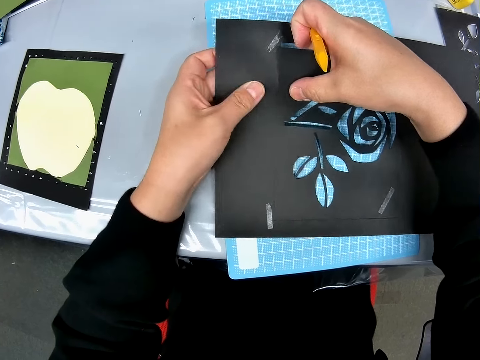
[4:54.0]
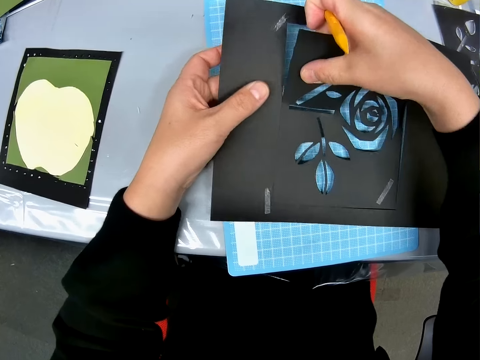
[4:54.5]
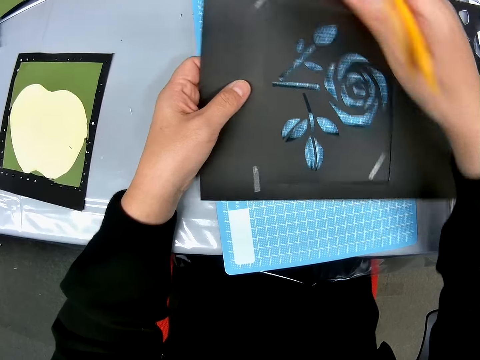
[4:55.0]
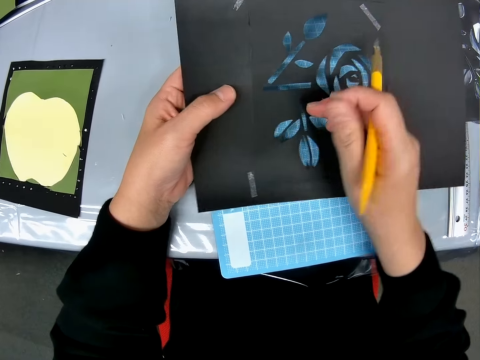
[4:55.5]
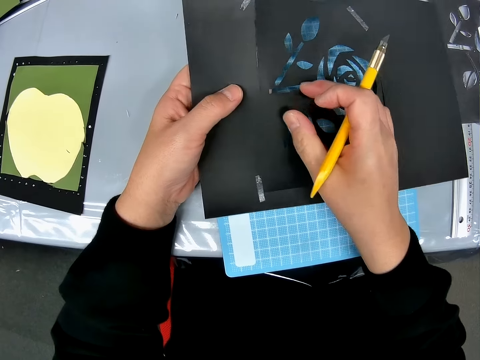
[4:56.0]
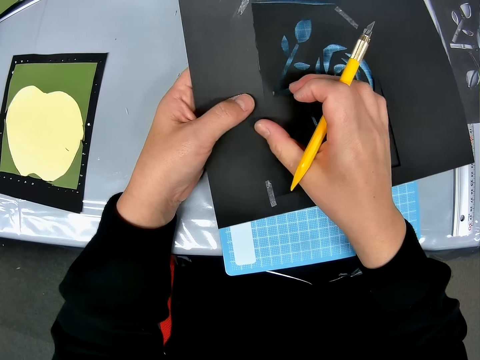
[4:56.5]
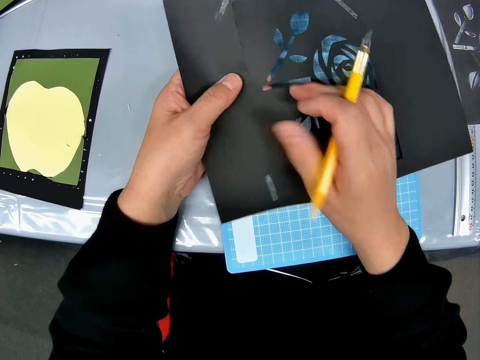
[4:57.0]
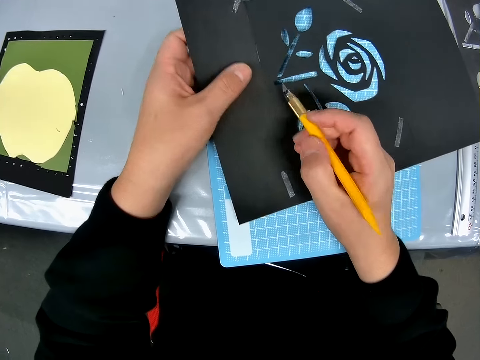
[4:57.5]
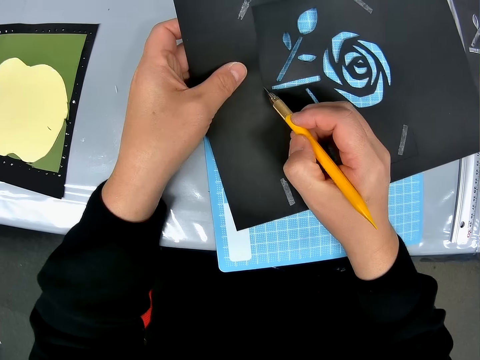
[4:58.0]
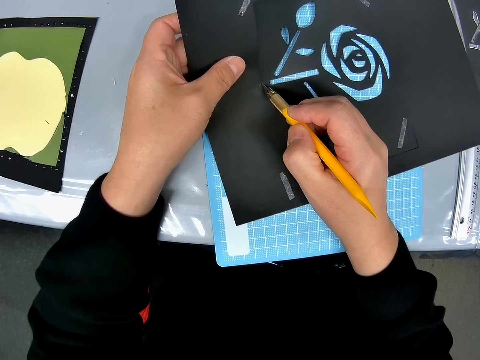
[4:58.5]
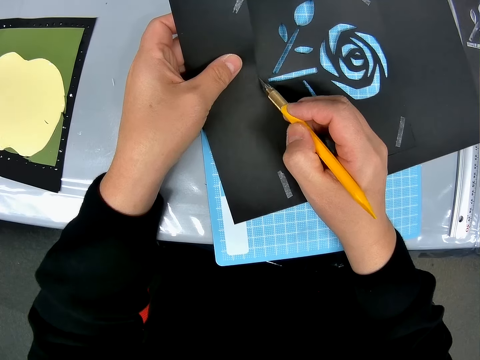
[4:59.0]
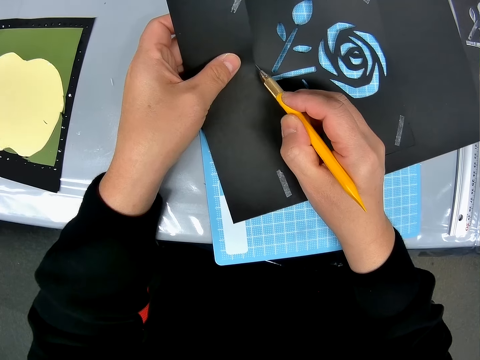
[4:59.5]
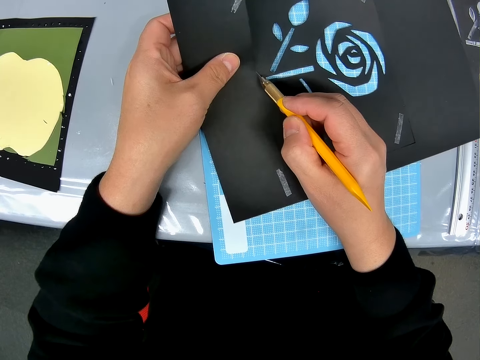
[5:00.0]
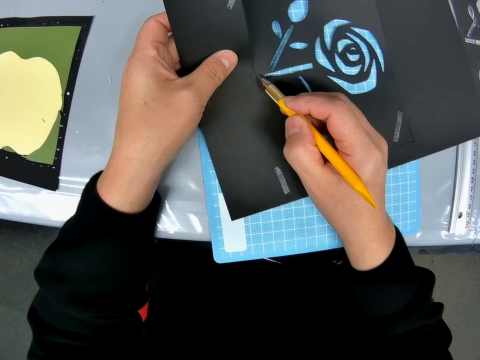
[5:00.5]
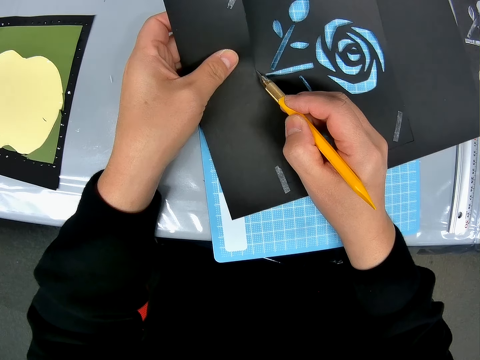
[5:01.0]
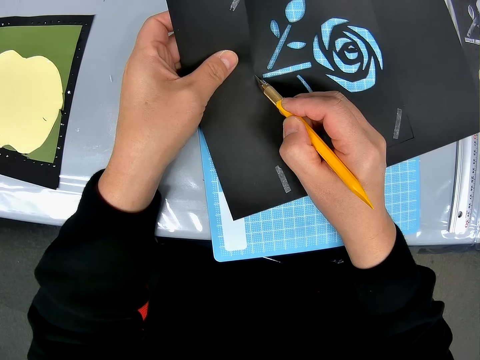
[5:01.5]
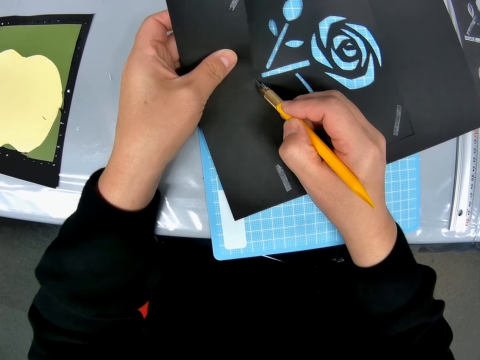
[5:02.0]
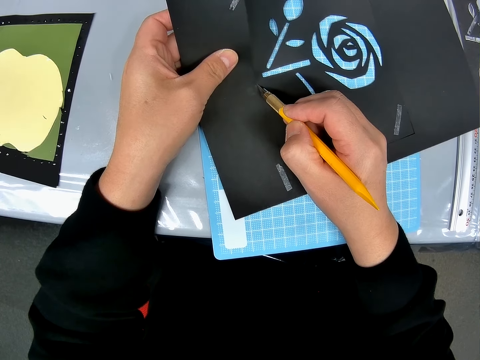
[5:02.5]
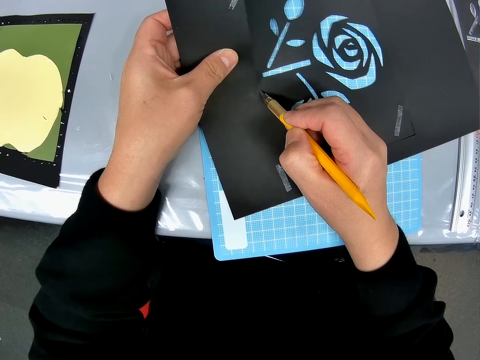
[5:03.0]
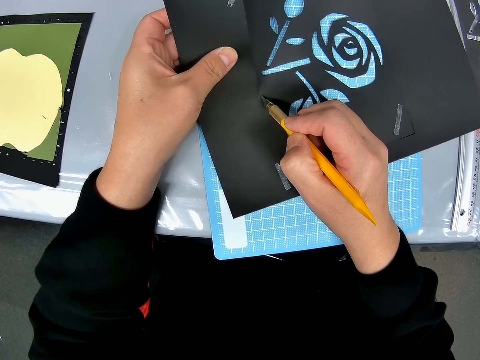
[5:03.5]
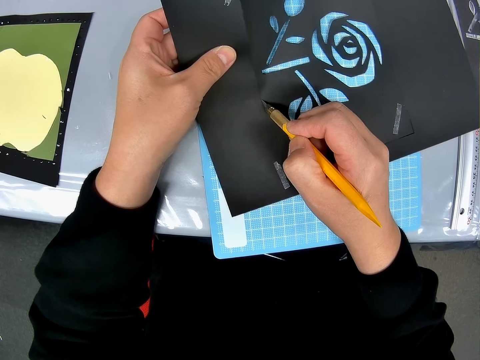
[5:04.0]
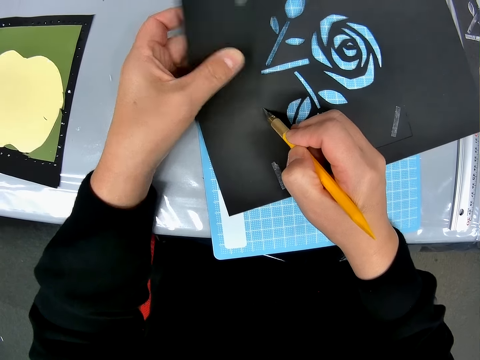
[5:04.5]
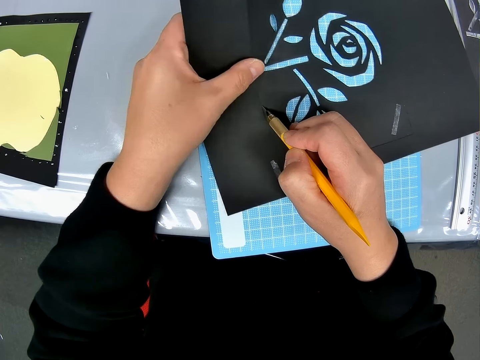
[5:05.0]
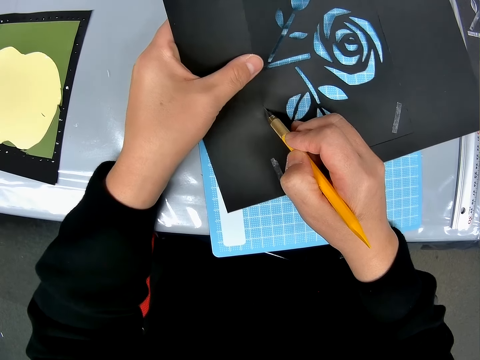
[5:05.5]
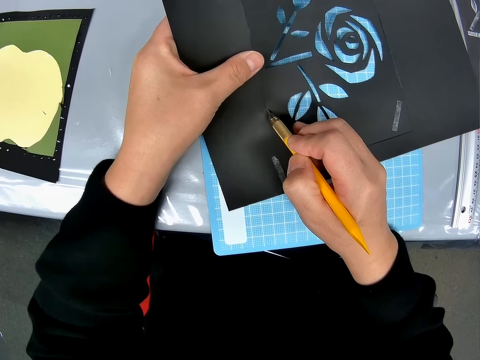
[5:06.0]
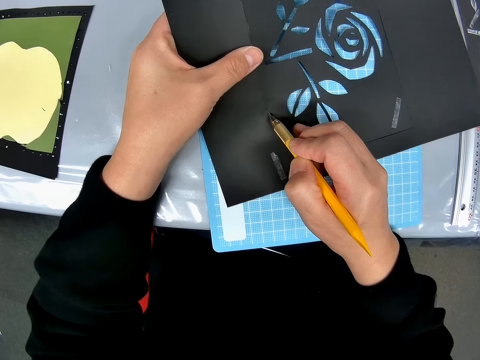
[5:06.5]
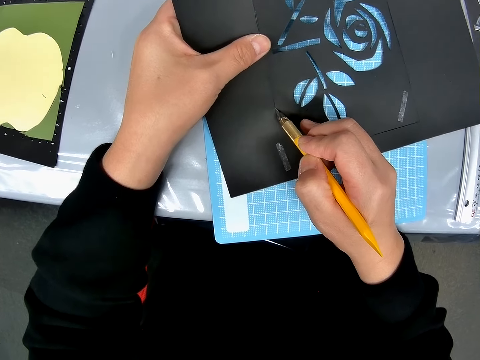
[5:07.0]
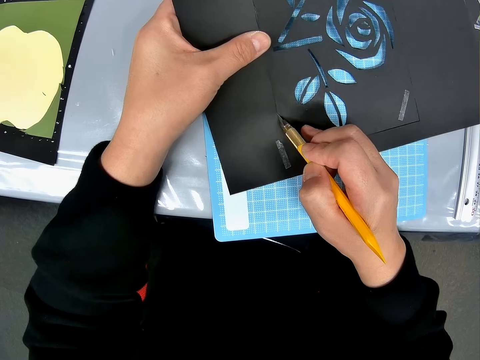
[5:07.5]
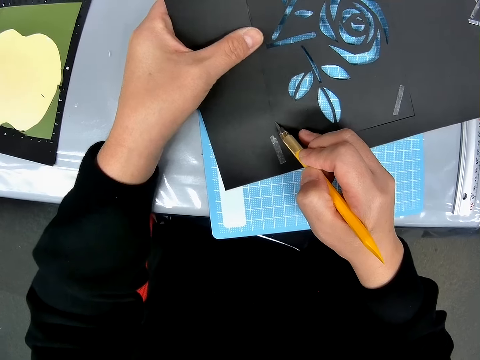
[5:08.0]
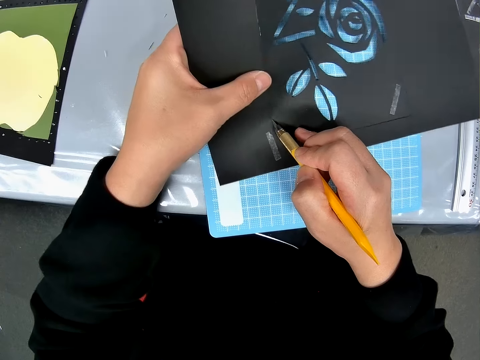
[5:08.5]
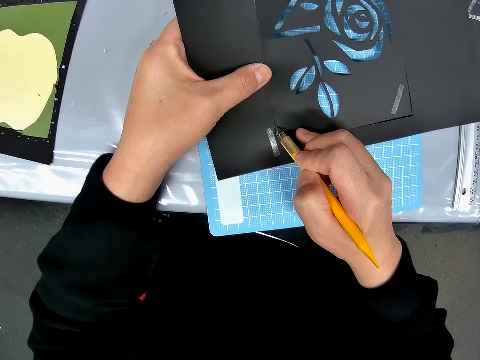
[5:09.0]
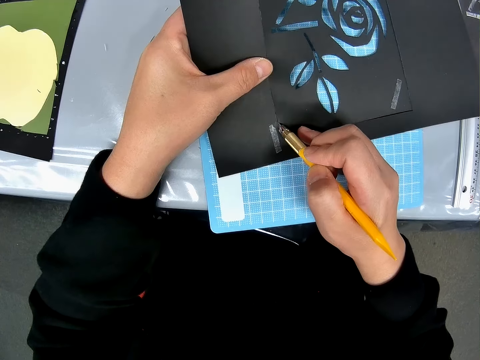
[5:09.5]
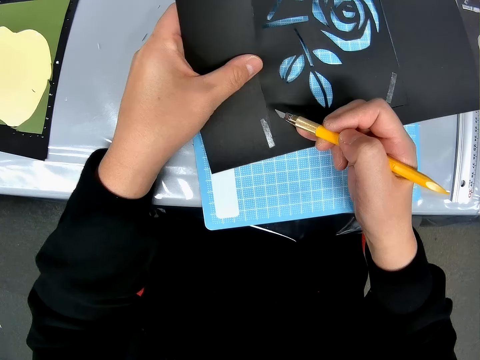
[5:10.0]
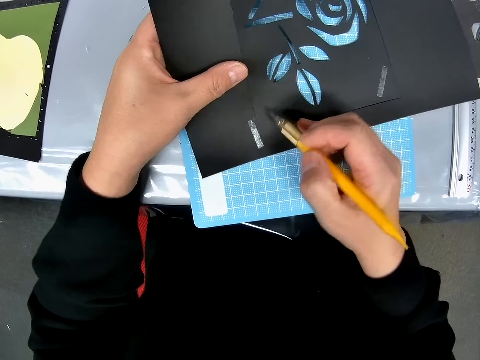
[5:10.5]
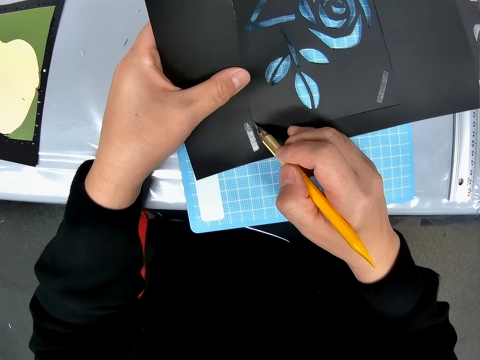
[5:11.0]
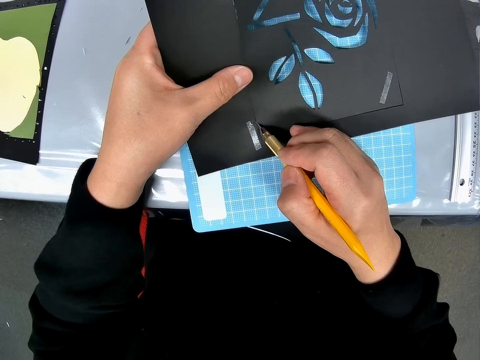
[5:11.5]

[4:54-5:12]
The camera wearer pulls the portrait. They pull off the portrait. They cut the paper craft with a cutter knife. They cut the portrait. They continue to cut.

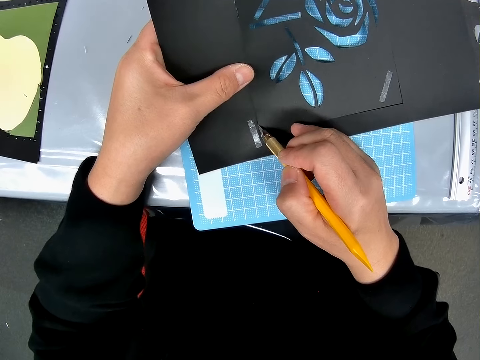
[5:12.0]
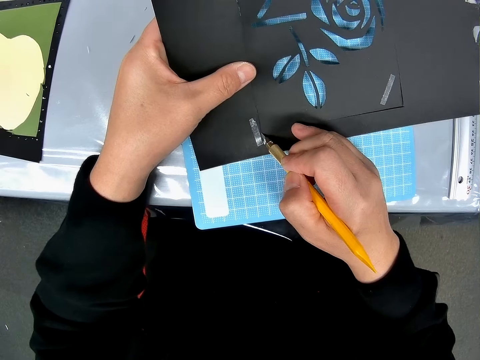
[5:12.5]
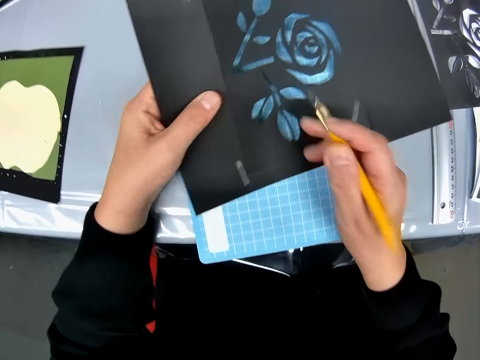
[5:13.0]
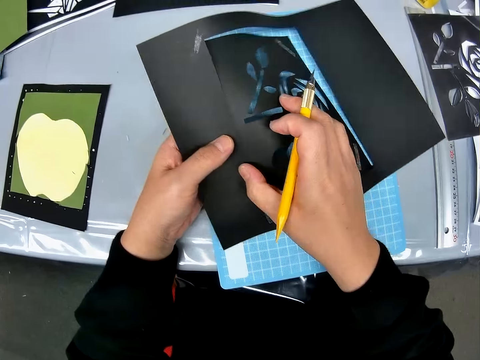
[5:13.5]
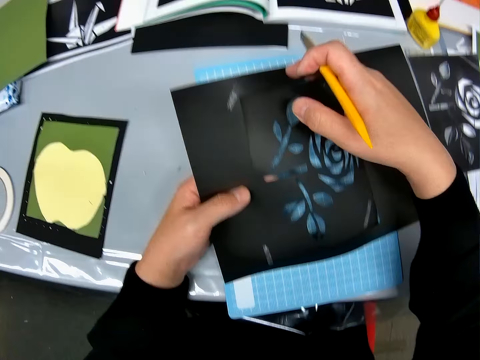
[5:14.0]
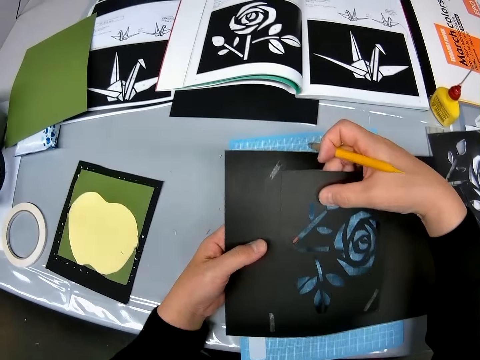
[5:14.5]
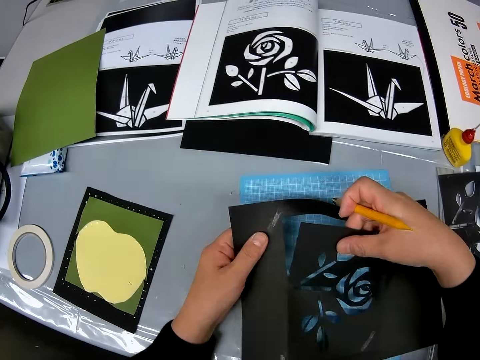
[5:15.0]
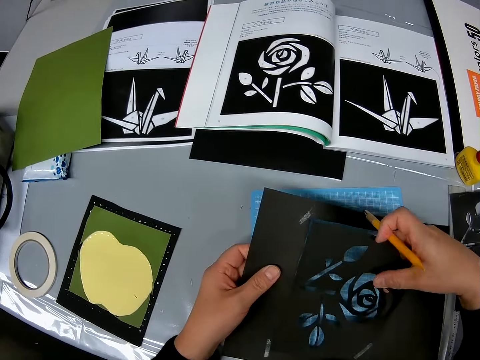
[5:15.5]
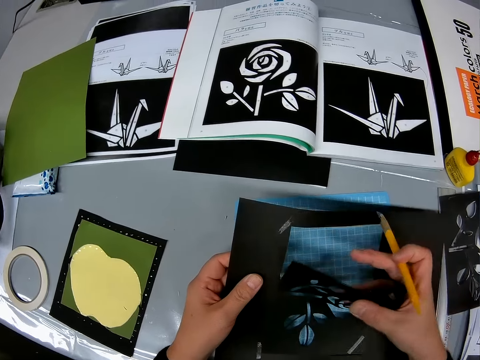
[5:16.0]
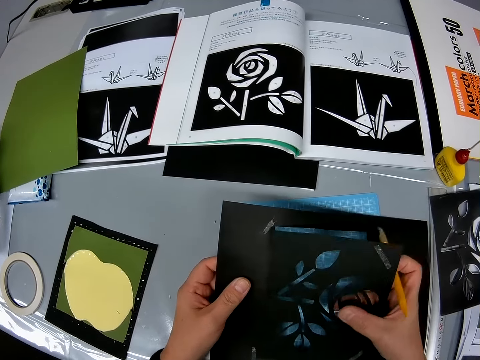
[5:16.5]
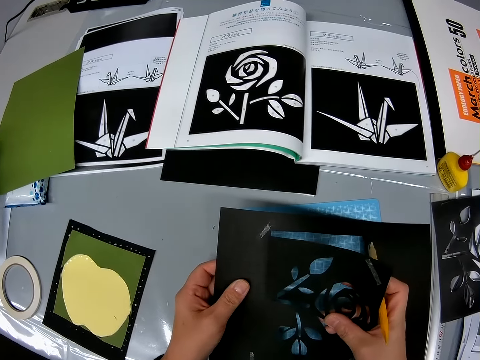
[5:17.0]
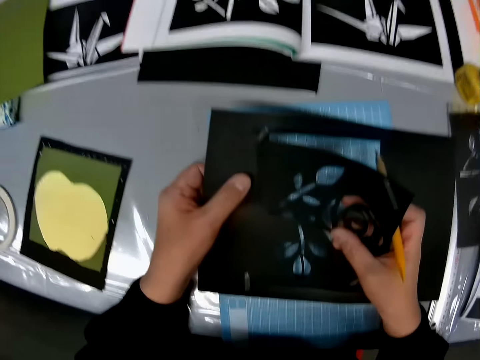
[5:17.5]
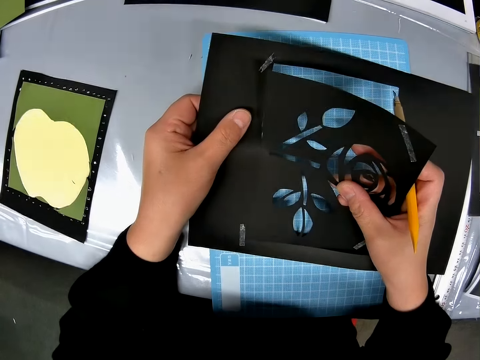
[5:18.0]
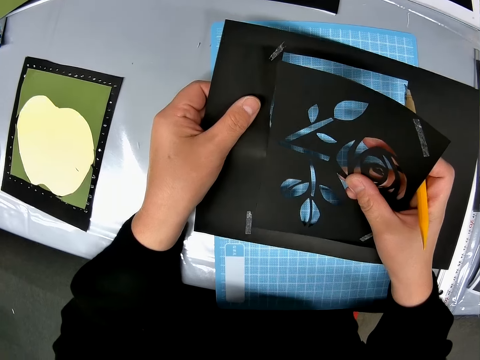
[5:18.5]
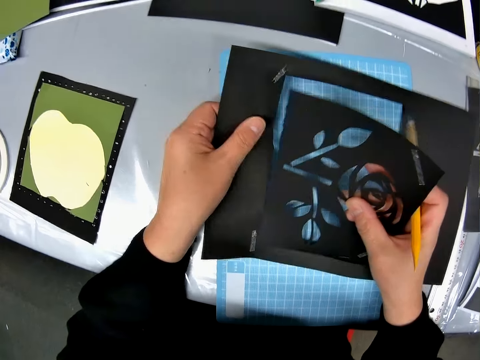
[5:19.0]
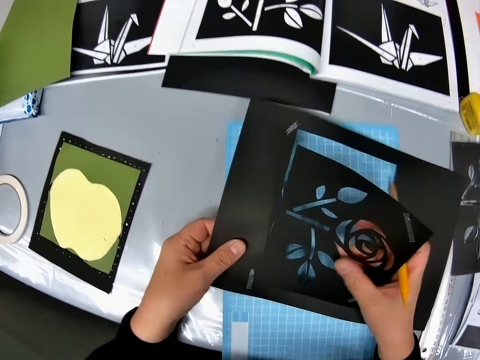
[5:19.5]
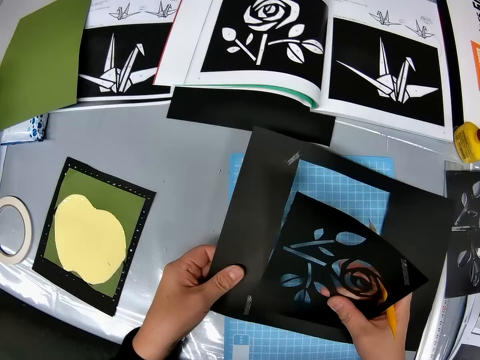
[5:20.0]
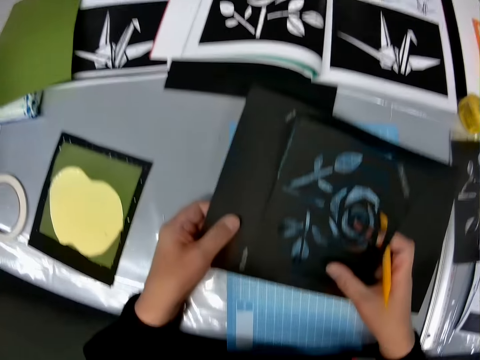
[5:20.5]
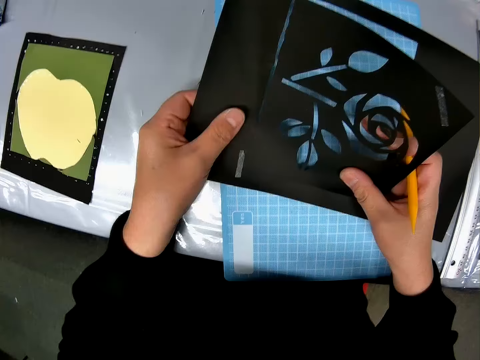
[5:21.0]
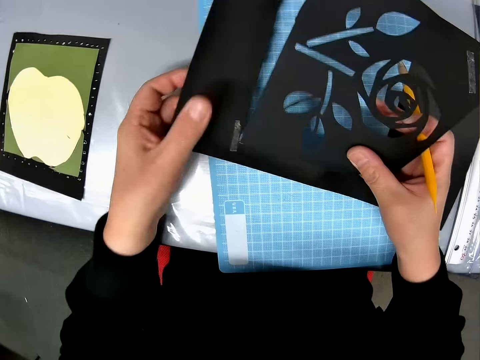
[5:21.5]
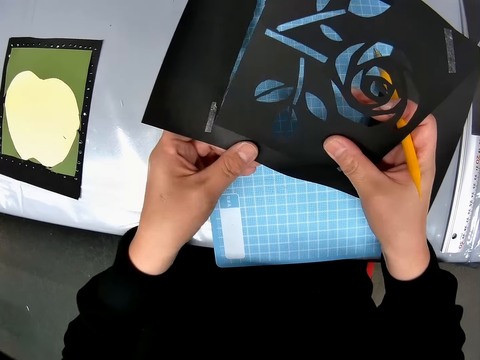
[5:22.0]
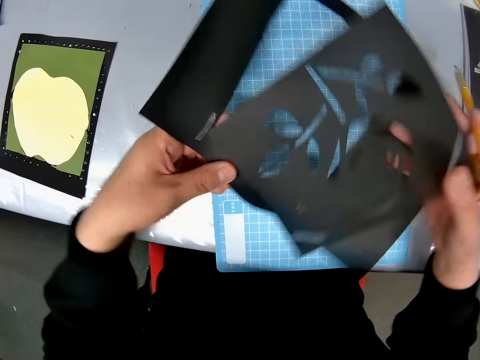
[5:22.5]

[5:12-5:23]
The camera wearer tears the paper craft with her right hand. She holds the portrait. She pulls the portrait. She pulls off the portrait.
